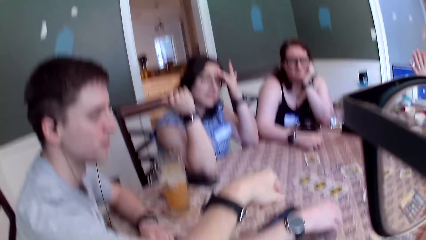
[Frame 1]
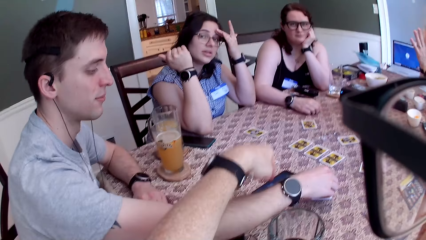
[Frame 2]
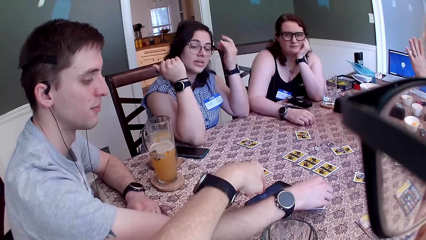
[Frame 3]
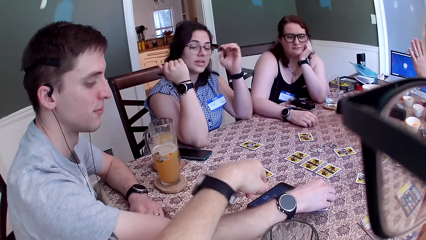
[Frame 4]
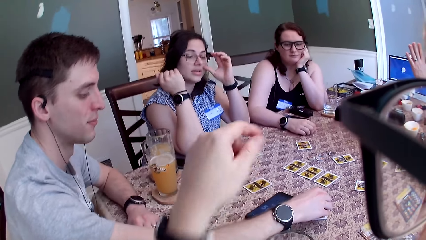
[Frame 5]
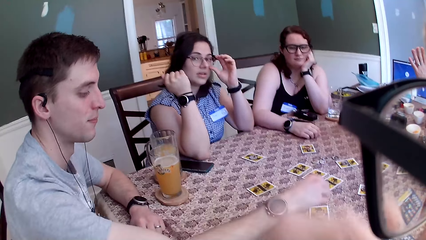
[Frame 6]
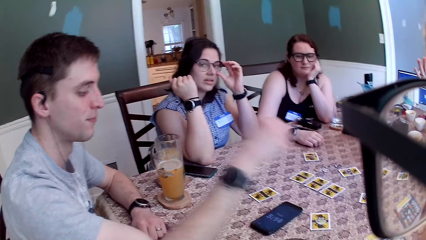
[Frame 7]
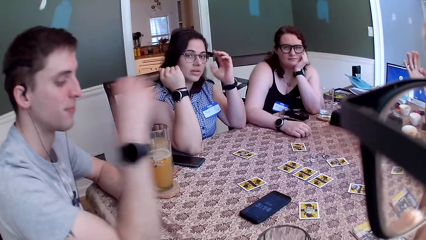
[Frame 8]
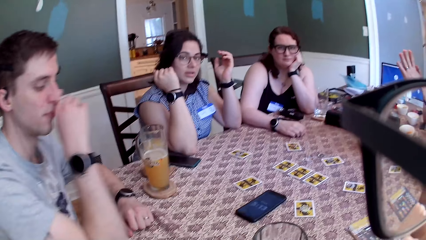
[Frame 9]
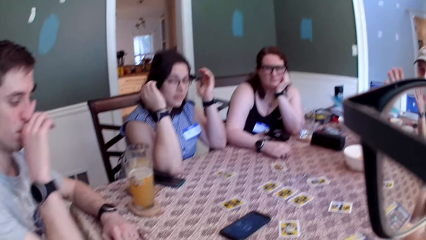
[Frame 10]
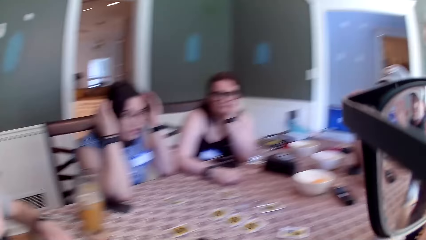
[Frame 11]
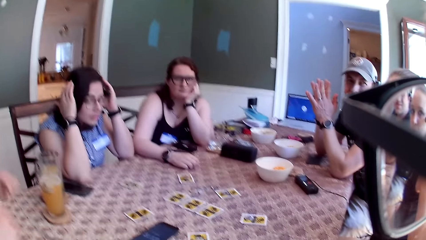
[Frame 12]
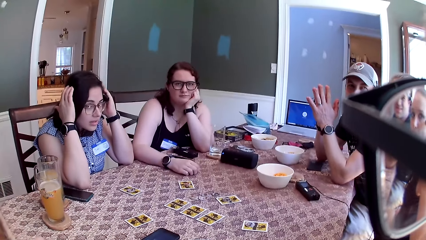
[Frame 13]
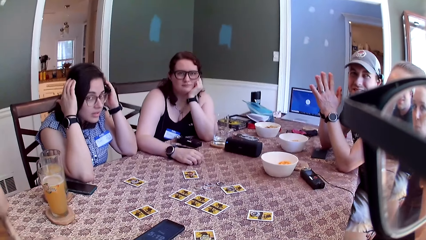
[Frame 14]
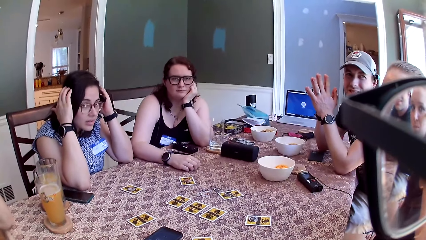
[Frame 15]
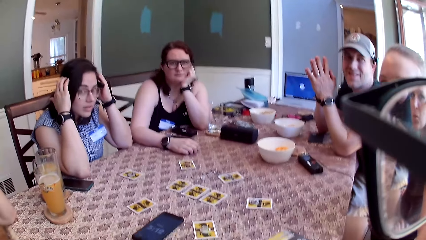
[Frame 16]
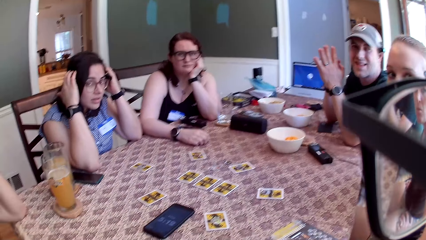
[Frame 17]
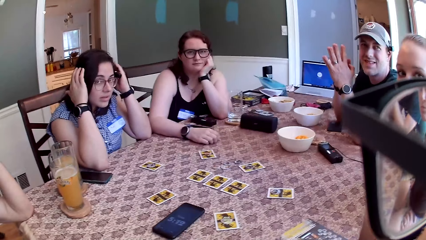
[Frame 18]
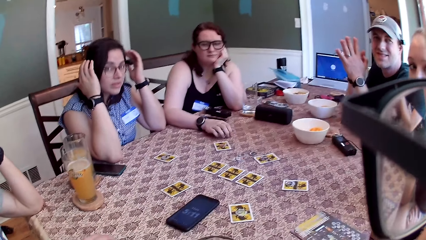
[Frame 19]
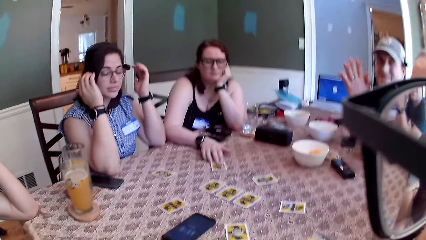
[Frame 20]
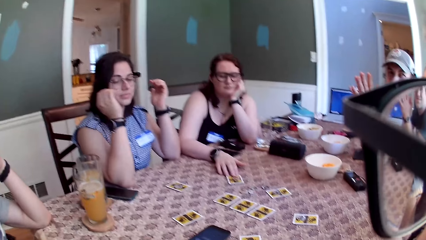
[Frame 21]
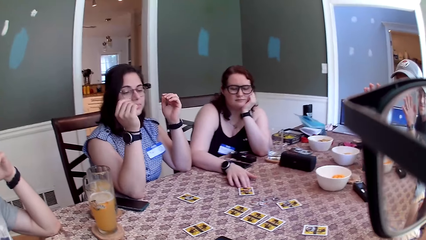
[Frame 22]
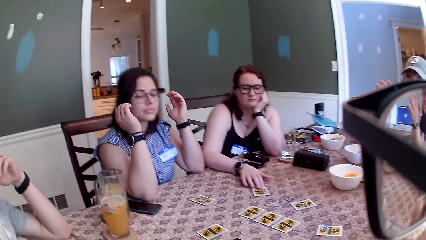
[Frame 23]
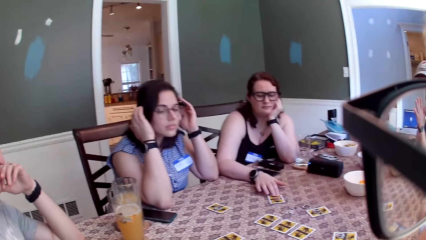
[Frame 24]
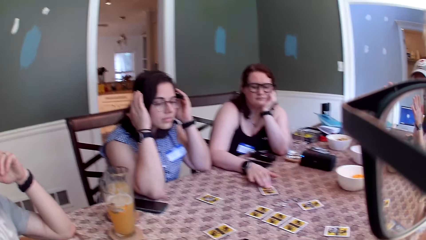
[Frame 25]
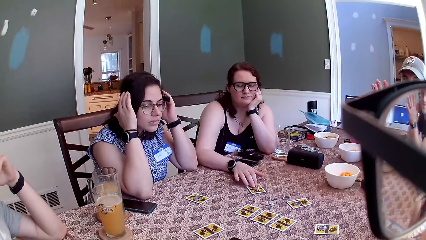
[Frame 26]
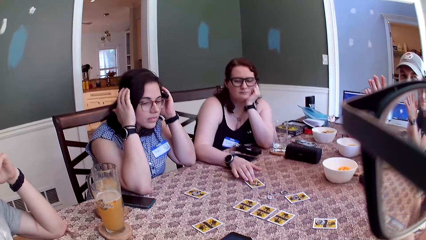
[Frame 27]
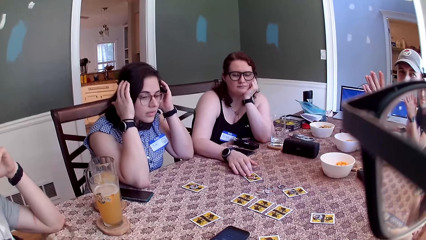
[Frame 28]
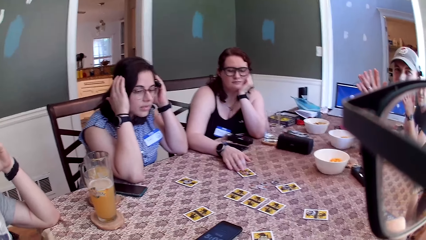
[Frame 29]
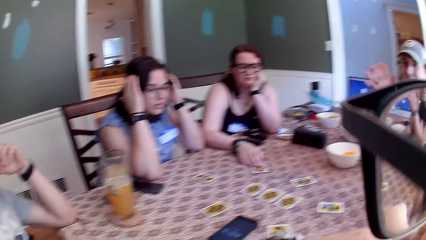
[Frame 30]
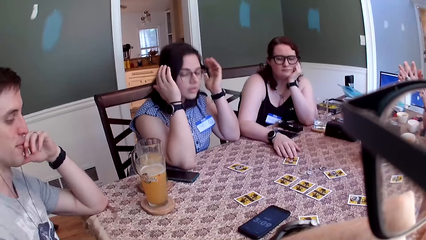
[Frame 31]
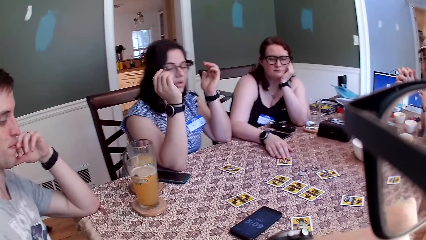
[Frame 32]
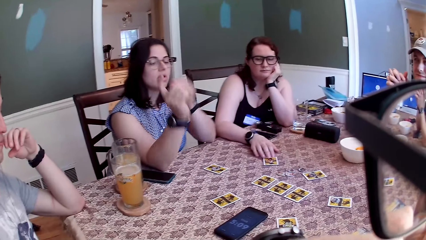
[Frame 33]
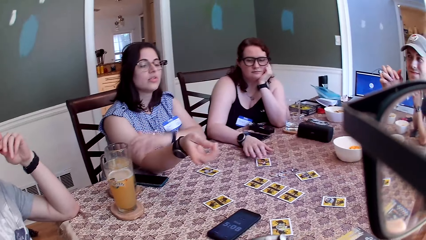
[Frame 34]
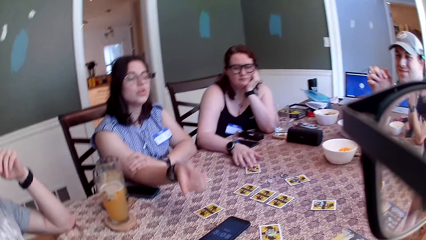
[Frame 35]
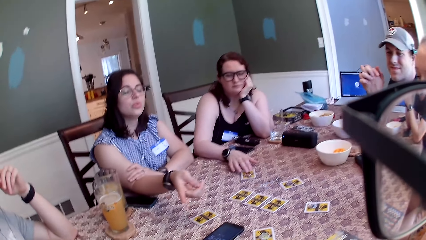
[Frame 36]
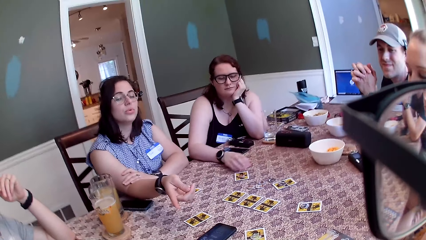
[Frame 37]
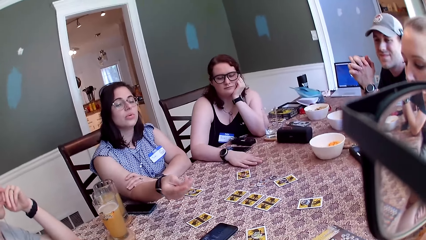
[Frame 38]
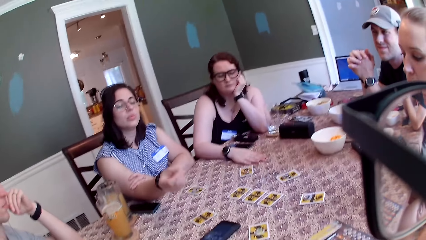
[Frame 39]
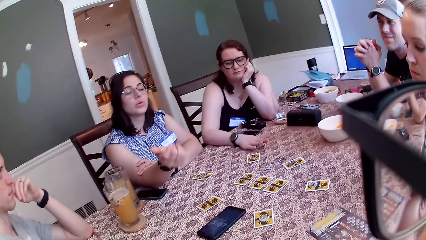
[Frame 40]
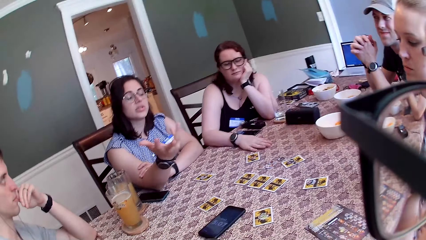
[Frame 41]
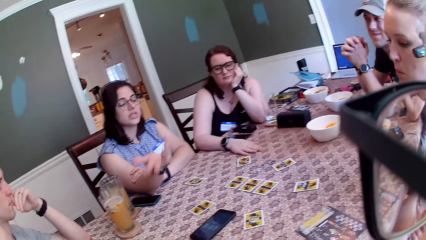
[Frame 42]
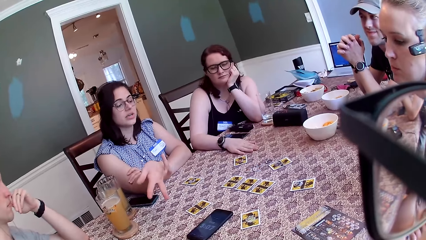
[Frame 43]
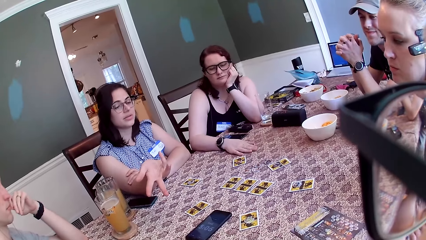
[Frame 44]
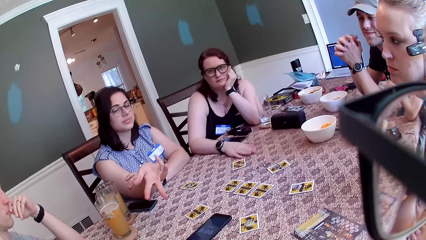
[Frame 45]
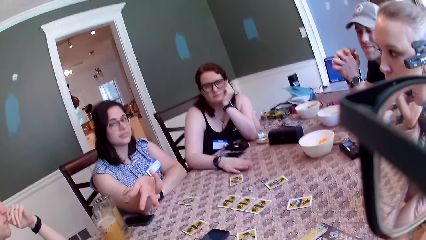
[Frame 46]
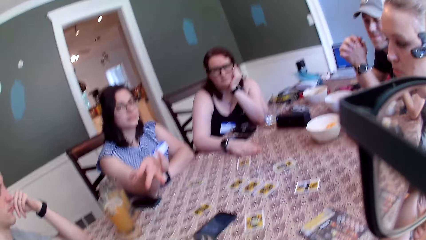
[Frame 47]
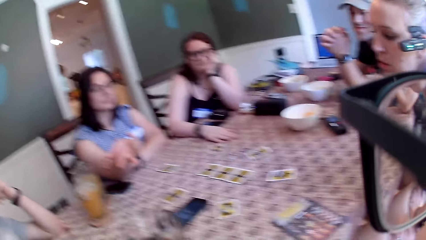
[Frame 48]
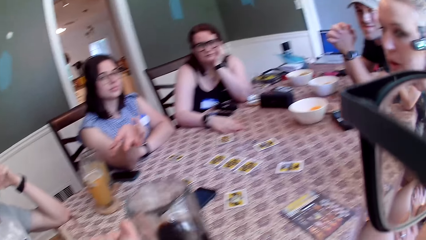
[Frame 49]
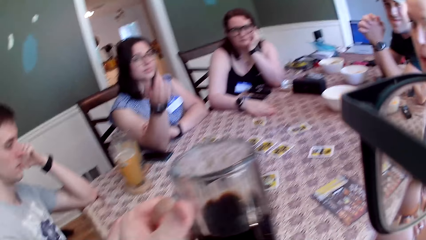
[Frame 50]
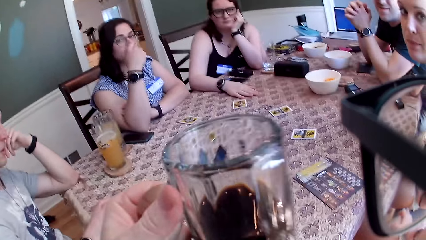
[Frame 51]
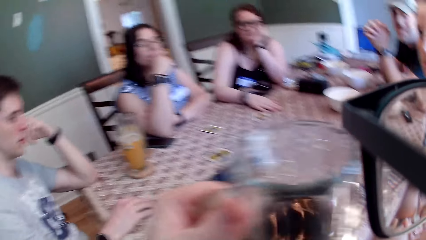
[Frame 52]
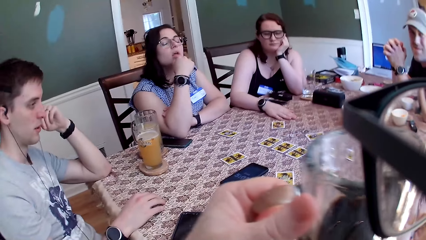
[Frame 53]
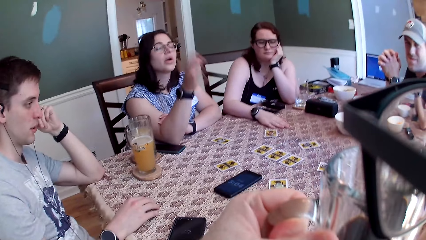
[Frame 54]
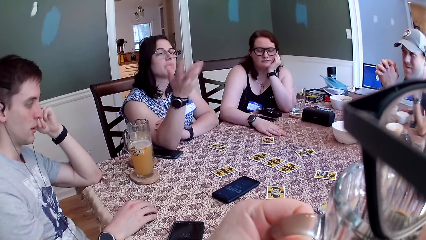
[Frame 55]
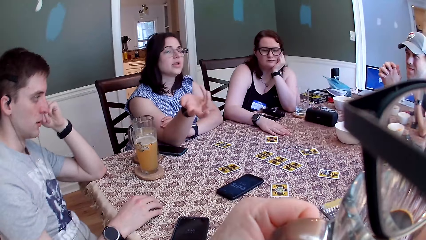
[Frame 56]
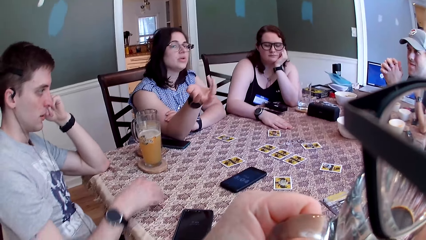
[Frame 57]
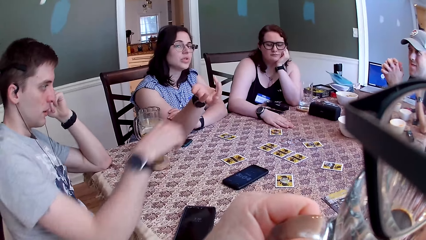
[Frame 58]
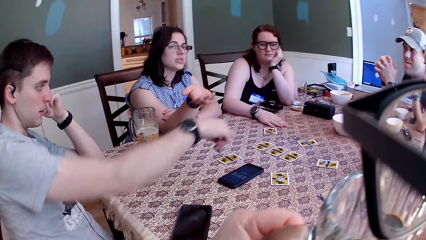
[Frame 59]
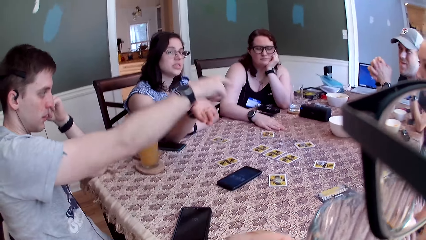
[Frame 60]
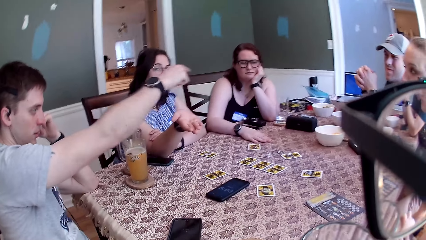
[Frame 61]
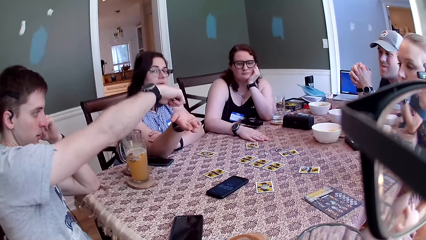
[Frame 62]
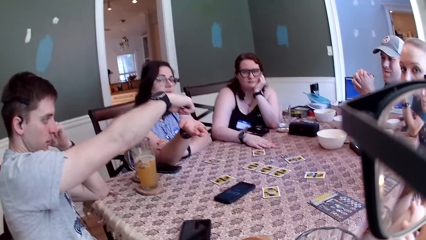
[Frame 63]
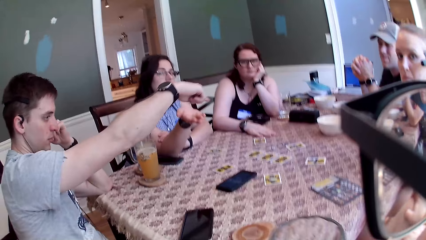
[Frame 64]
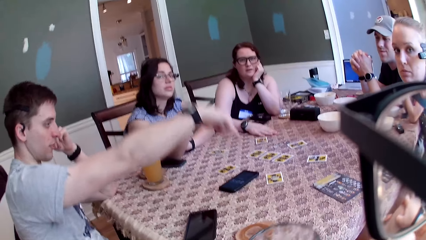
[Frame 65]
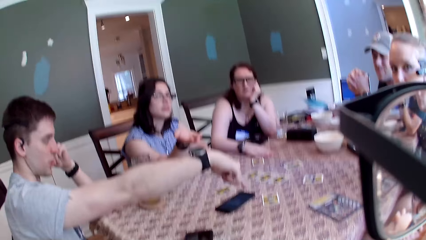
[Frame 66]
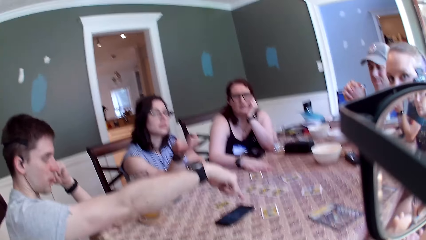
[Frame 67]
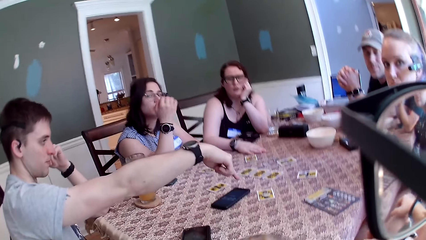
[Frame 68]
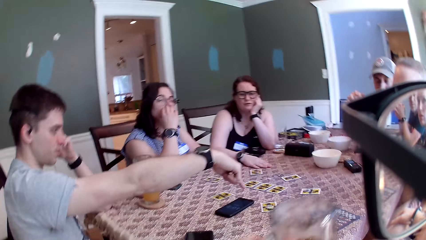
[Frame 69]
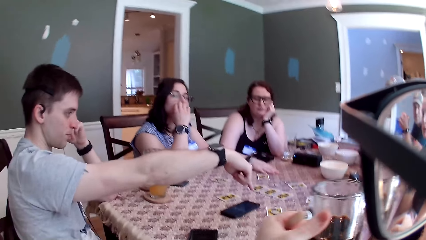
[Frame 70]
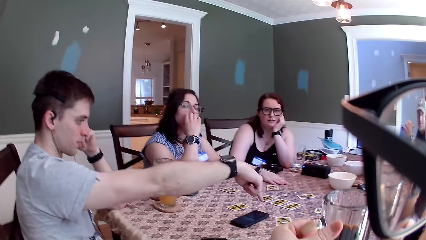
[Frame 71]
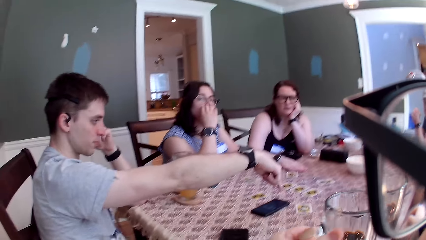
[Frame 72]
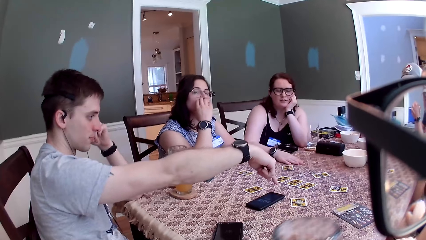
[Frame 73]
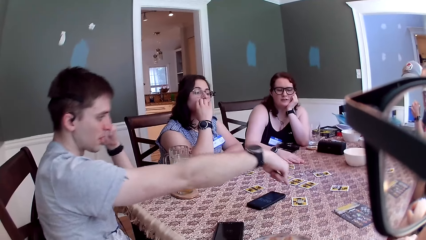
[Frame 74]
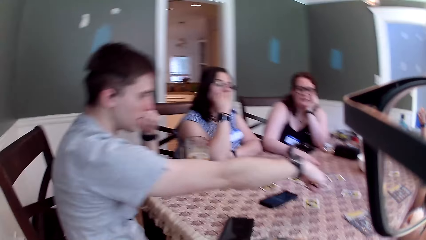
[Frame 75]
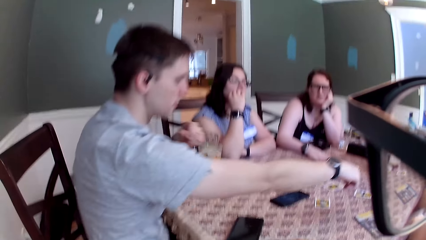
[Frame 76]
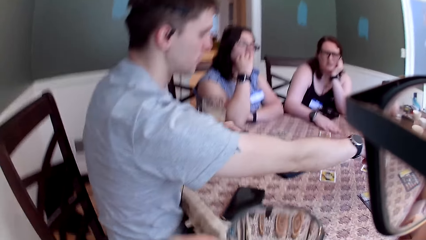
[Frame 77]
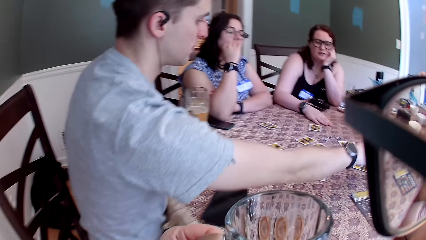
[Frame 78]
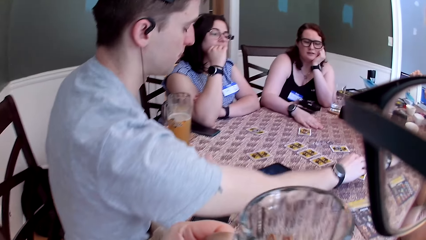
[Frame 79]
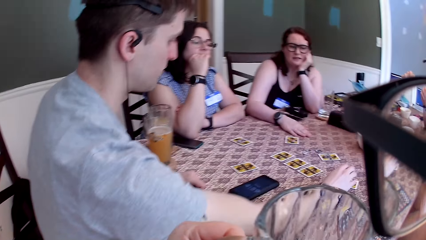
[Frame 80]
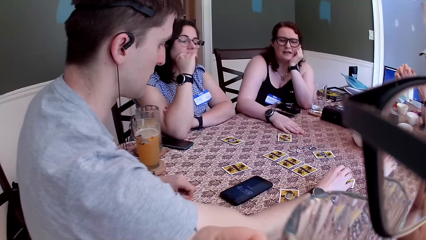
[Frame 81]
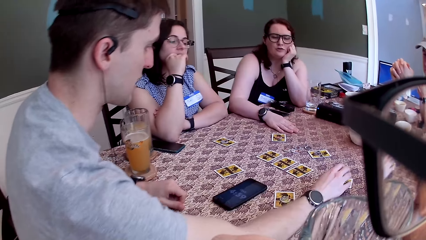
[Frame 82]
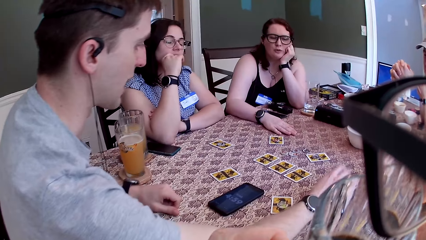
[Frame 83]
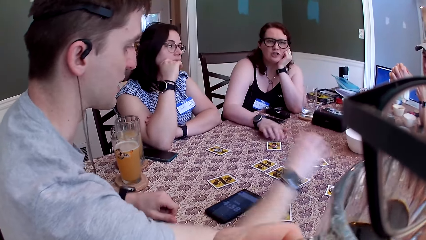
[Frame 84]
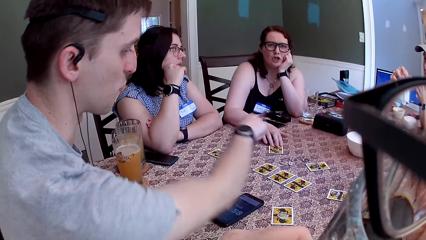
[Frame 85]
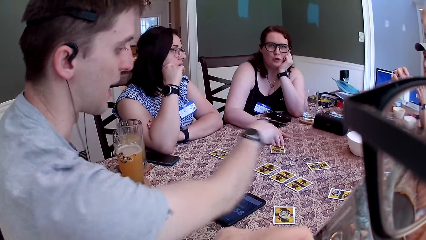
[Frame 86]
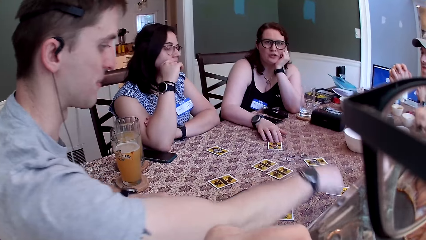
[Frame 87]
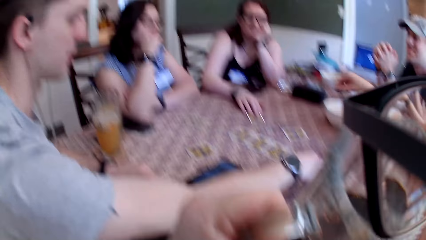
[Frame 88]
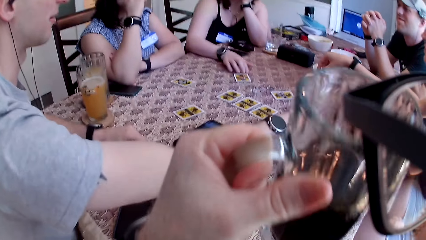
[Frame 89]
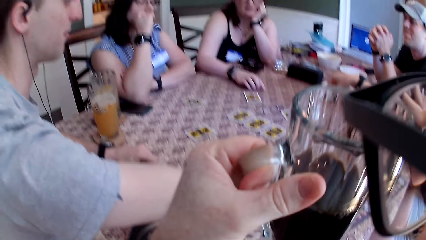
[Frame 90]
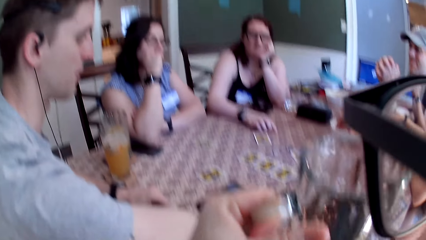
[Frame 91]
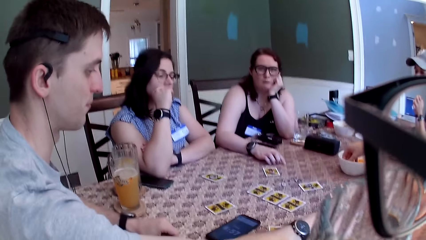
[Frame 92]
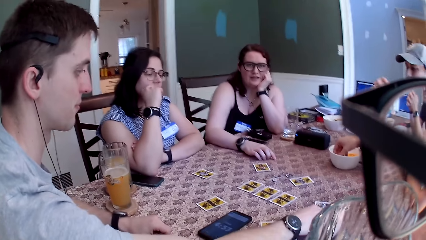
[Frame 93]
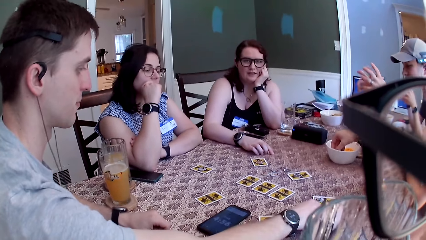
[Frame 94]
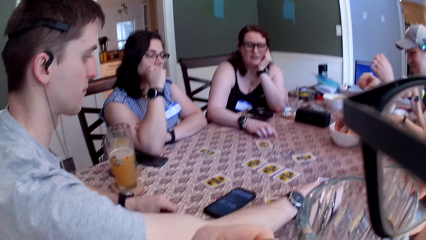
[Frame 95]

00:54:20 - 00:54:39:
A woman adjusts her glasses with her left hand. A lady fixes the camera. A man touches his mouth with his right hand. The woman touches her hair with her hands. Another lady places a hand on a card on the table. The man speaks to the group of people and the camera wearer at the table. The woman speaks to the camera wearer. The camera wearer speaks to the group of people at the table. He carries a cup of drink from a coaster with his left hand. The woman speaks to the camera wearer. The man describes the game with his hand. He moves the hand. The camera wearer speaks to the group of people at the table. Another woman speaks to the camera wearer. She speaks to the camera wearer again. The man points at cards on the table. The camera wearer speaks to the other woman.
